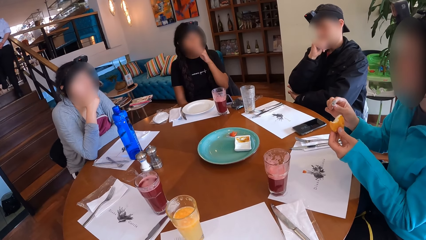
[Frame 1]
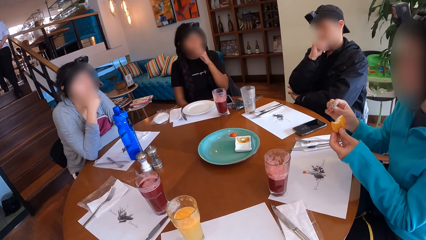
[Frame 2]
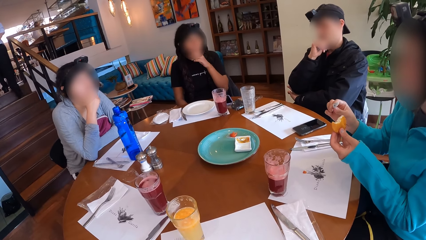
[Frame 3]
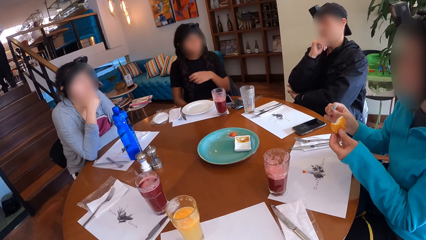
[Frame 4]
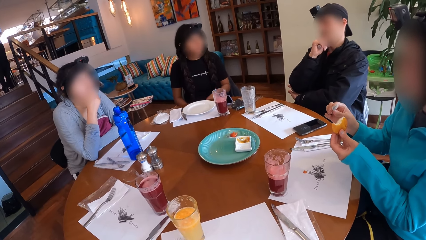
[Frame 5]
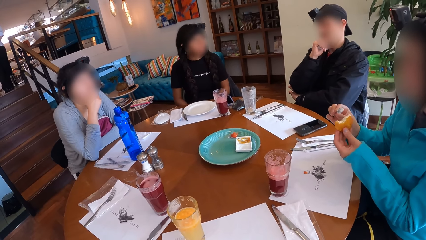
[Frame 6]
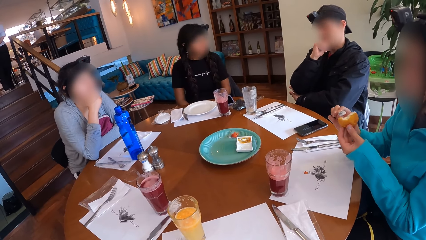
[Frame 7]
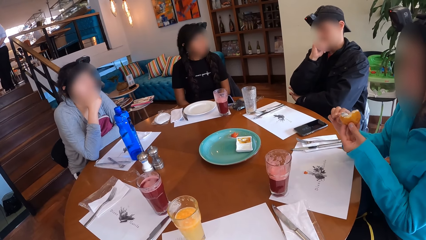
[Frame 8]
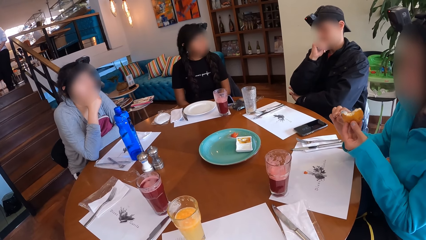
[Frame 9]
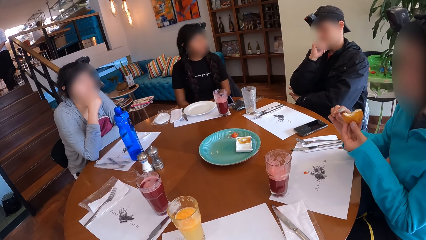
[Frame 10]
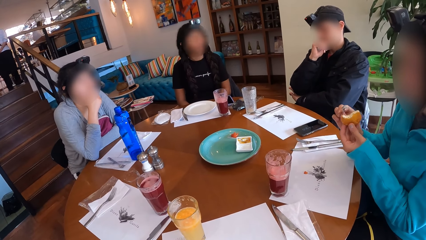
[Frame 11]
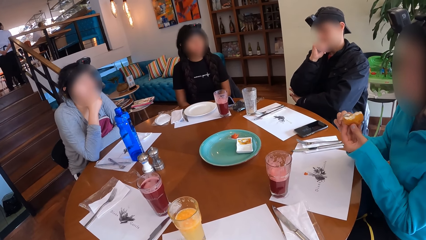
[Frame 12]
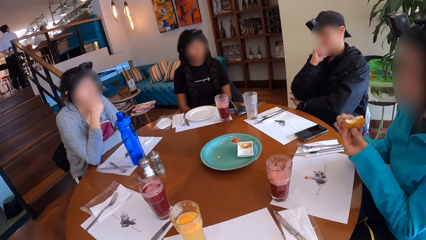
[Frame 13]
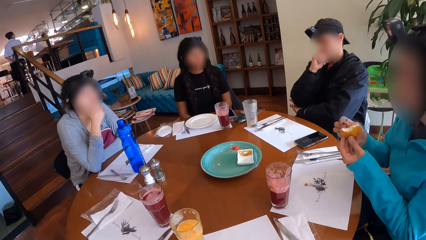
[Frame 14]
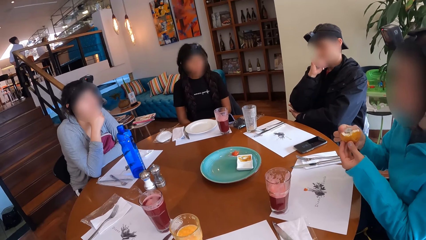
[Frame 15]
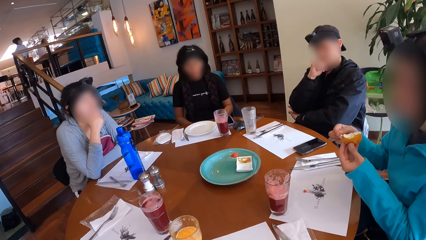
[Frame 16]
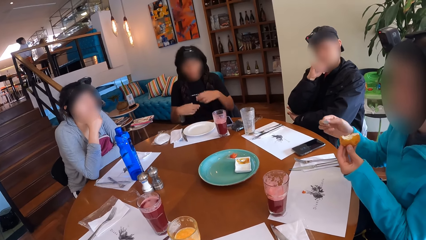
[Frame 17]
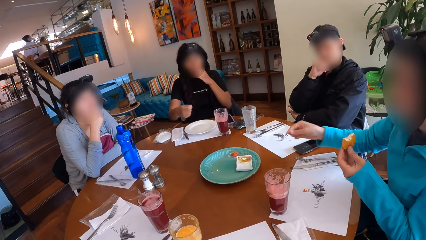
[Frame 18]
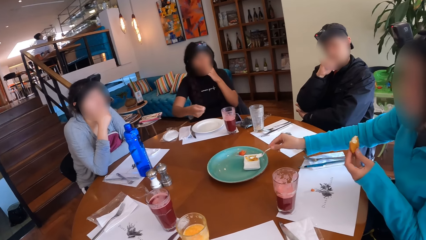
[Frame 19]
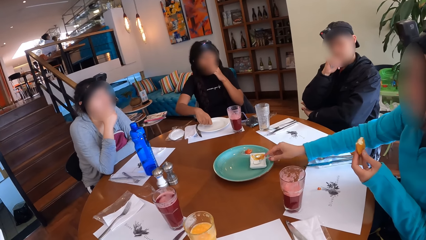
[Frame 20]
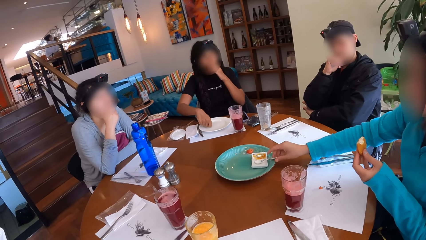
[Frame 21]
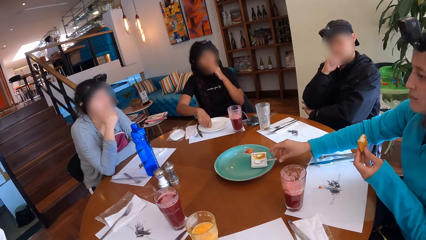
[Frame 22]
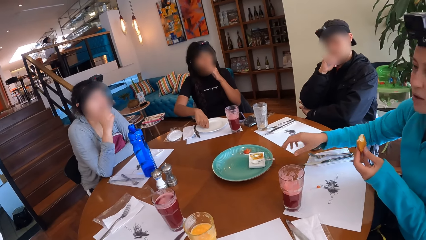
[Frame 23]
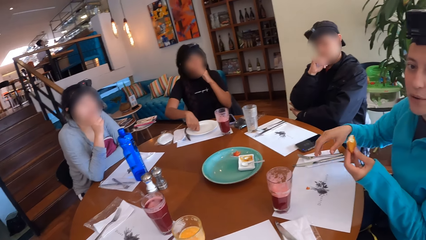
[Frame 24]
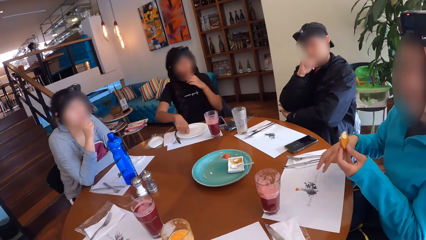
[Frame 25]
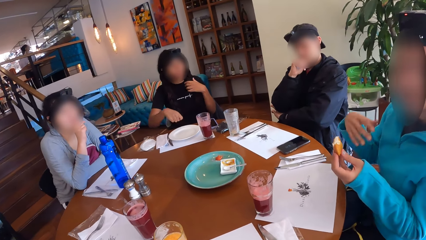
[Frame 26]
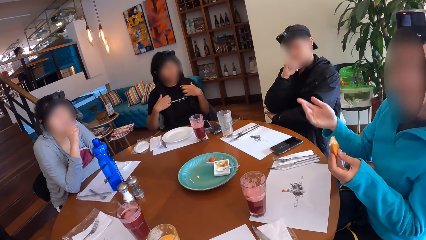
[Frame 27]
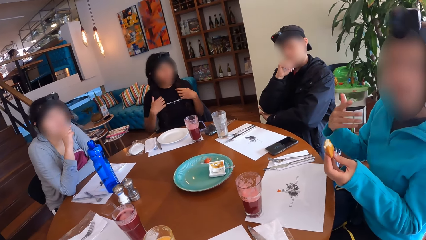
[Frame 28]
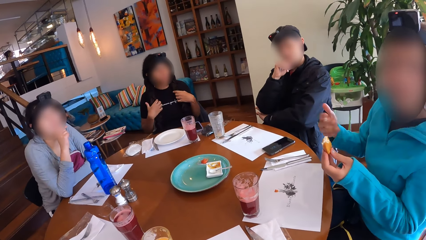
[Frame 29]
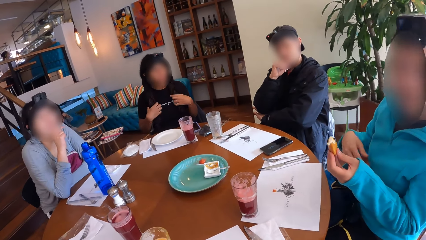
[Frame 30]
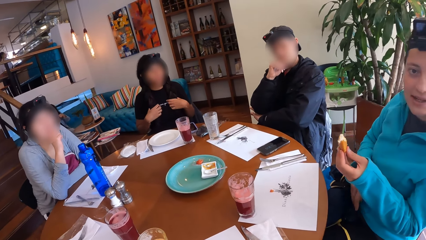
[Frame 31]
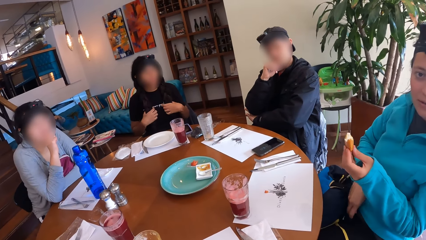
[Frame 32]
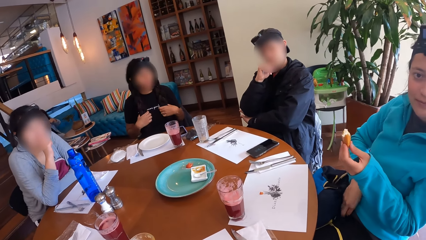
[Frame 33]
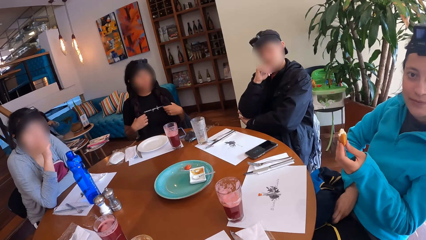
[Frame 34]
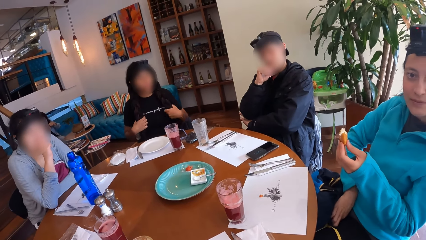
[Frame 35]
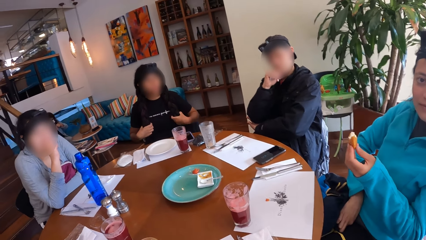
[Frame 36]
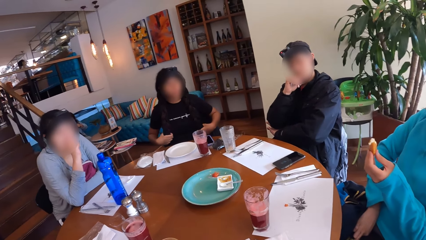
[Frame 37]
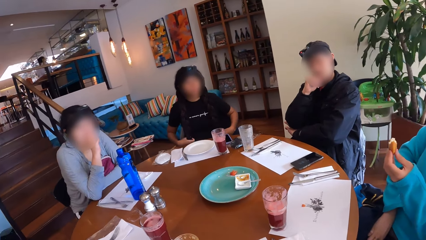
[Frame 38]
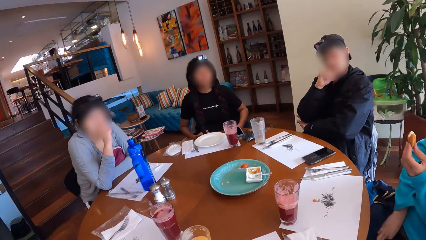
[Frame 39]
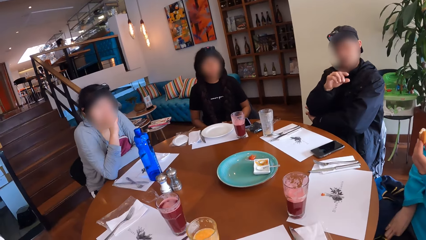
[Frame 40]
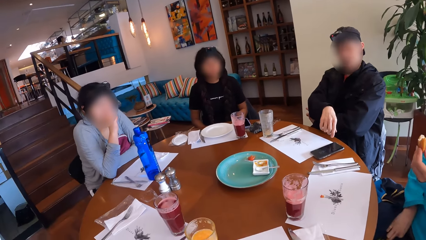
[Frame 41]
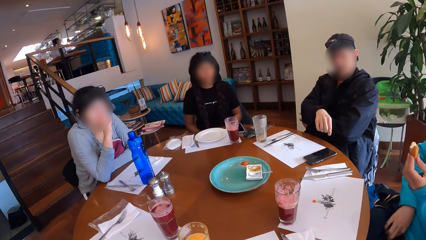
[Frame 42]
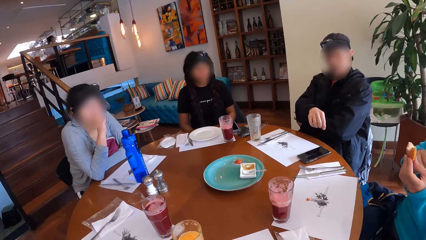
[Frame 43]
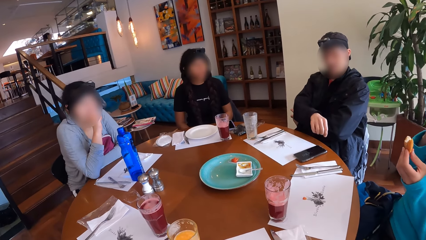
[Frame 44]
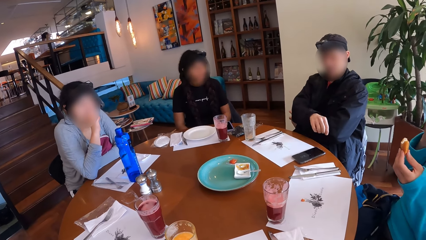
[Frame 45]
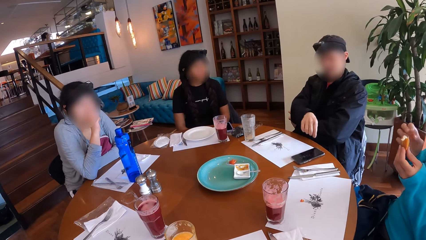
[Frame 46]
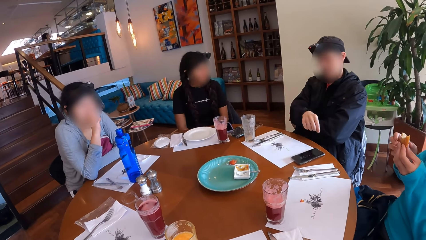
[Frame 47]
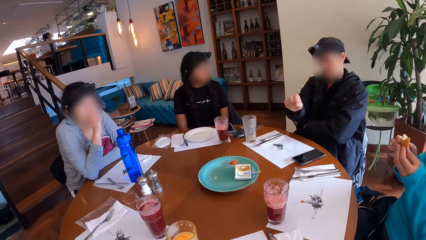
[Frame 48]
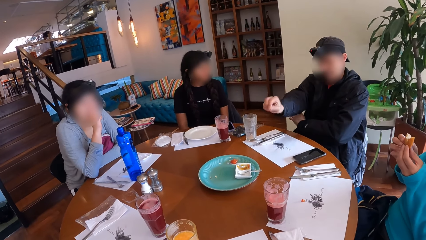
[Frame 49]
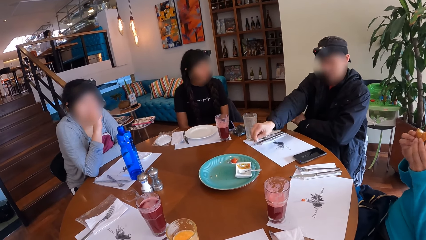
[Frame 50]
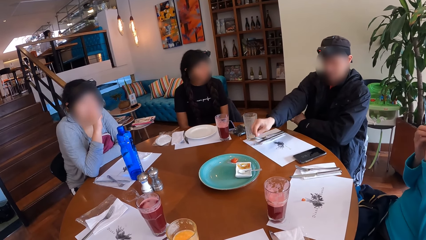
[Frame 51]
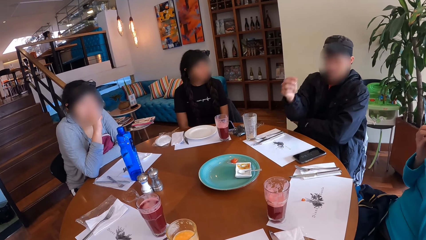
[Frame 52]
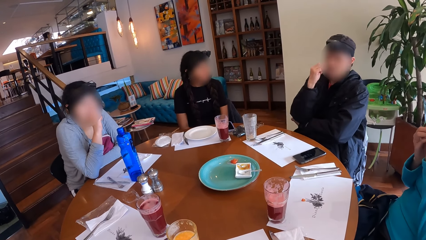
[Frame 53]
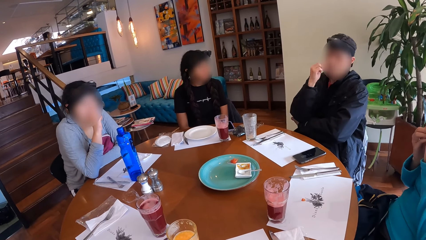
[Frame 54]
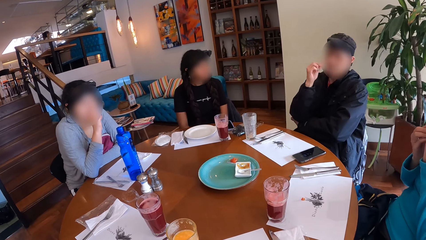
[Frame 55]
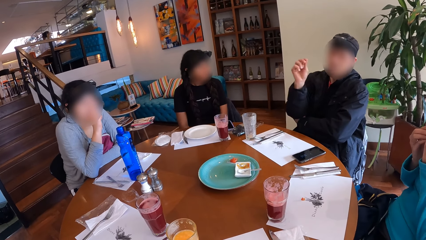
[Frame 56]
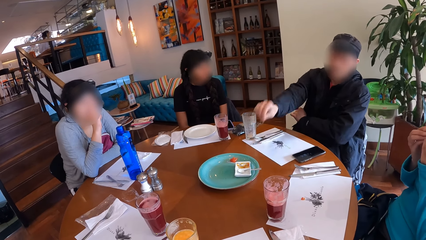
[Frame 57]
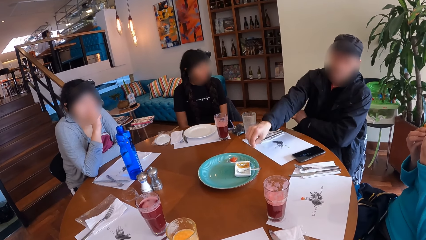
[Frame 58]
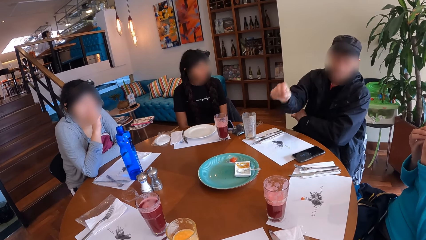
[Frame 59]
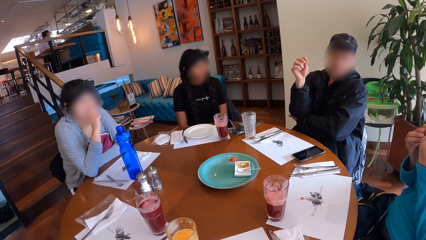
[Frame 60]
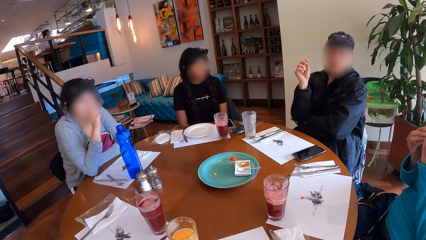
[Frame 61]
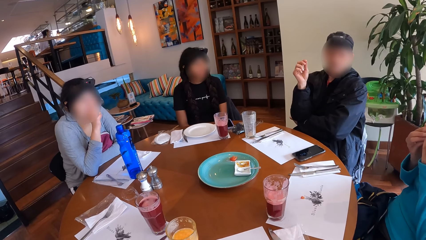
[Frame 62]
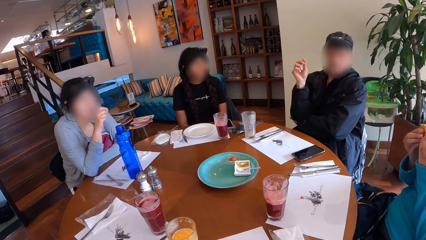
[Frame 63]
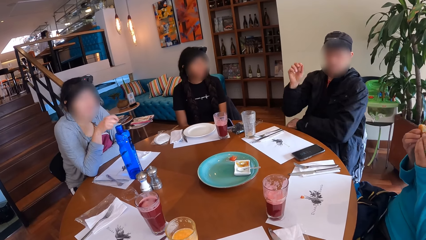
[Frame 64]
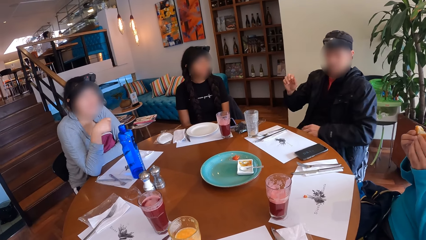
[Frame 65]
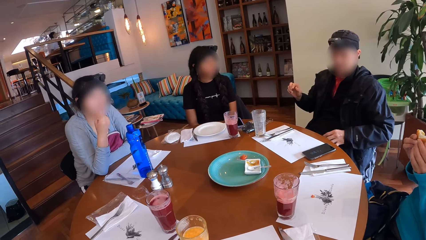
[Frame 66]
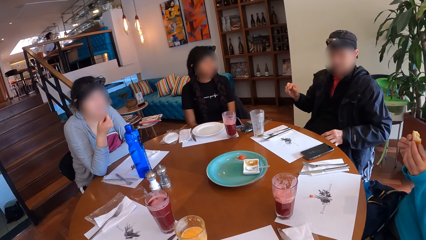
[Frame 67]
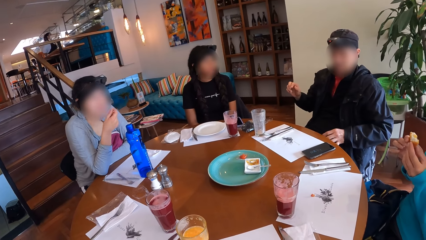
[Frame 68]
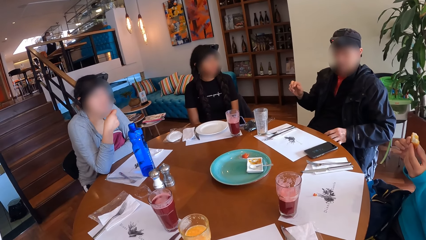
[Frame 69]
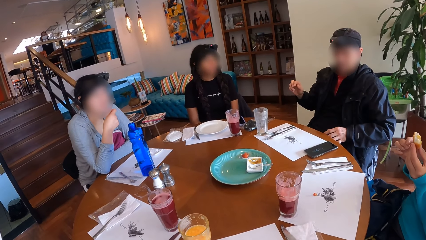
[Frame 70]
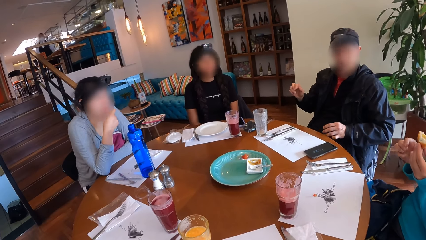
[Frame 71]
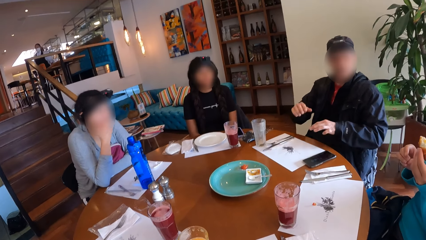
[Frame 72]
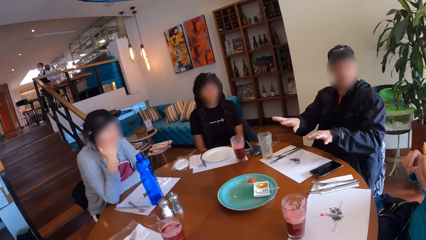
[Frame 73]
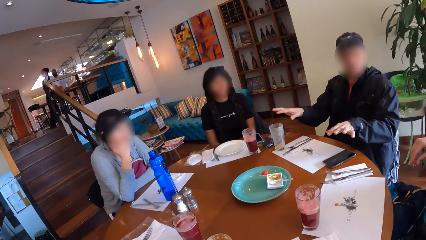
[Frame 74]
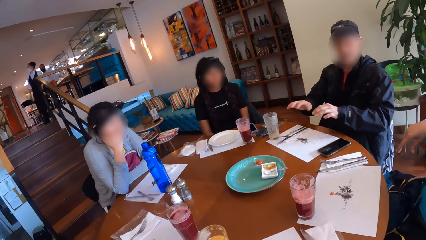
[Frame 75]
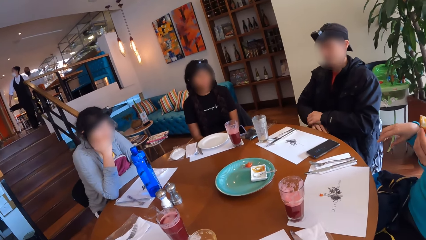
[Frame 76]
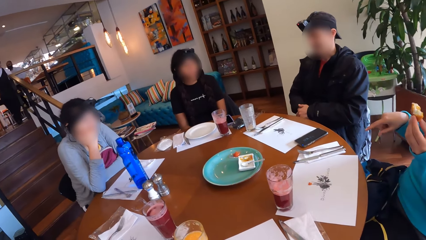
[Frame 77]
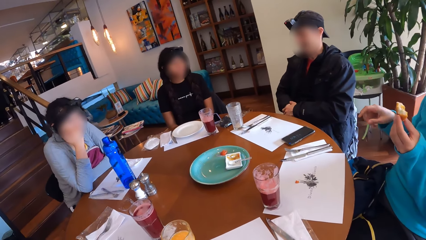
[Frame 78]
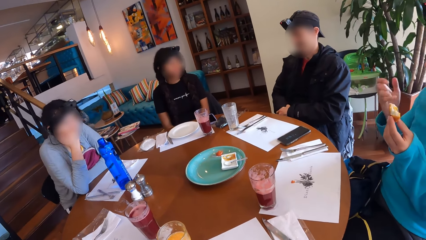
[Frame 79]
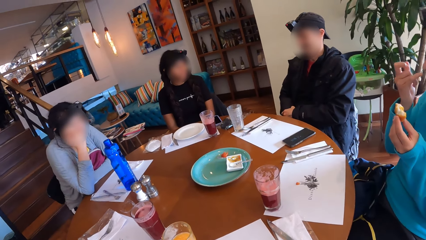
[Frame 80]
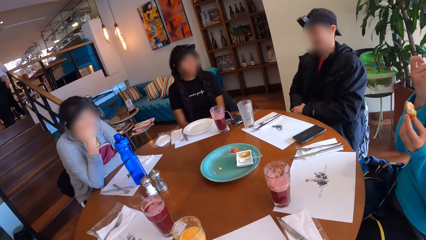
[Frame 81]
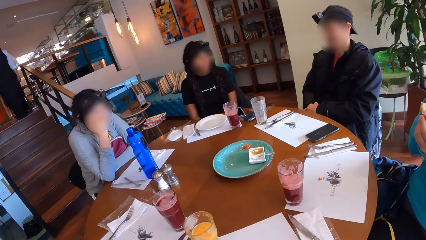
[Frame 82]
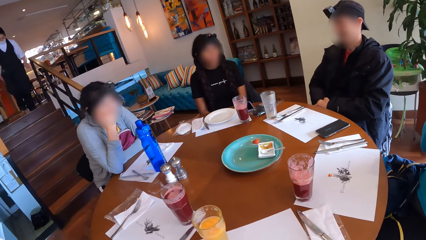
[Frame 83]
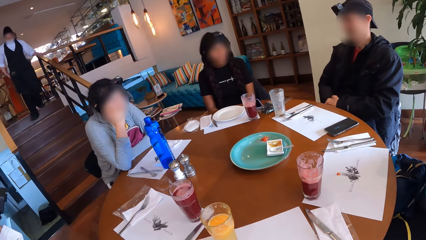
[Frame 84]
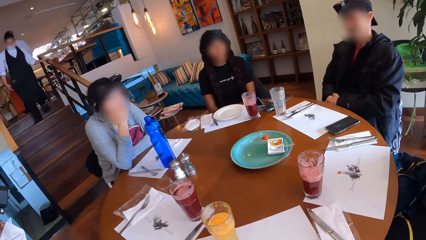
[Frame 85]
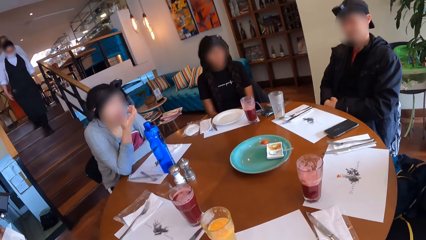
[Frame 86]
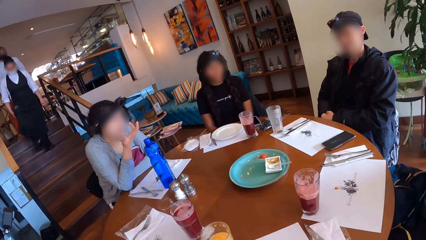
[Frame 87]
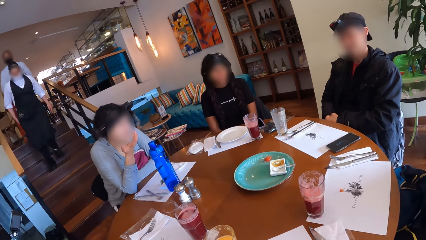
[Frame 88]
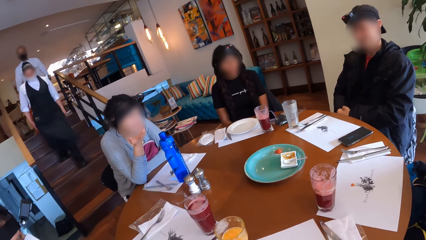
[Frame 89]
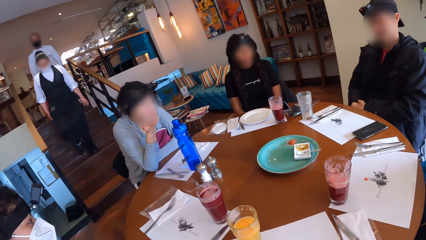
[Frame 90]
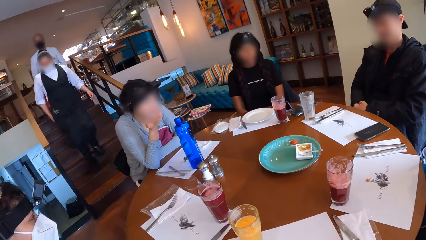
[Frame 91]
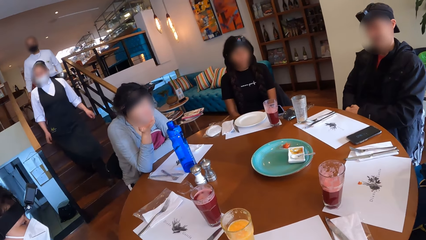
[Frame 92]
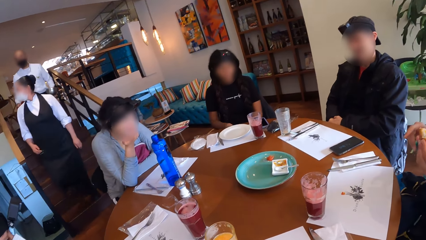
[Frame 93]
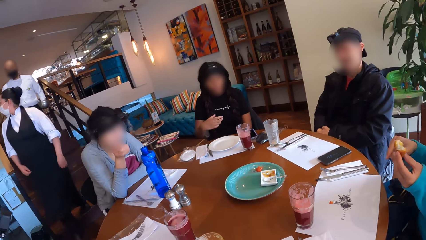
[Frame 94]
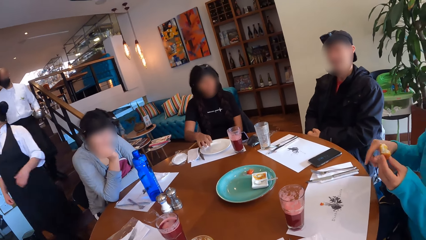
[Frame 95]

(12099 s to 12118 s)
The camera wearer stares at a lady as she explains something with gestures. A man interacts with a woman. Another woman puts the condiment in the spoon in her right hand on the snack in her left hand. The first woman gesticulates with her hands. The second woman drops the spoon in her right hand in the condiment container. The second woman interacts with the camera wearer. The second woman gesticulates with her right hand. A third woman interacts with the second woman. The man interacts with the camera wearer and the other people and gesticulates with his hands. The second woman eats the snack in her hands. The camera wearer stares at a man as he explains something with gestures. The third woman interacts with the second woman, the man, and the first woman, and gesticulates with her right hand. A waitress and a waiter walk past the group of people at the dining table.
